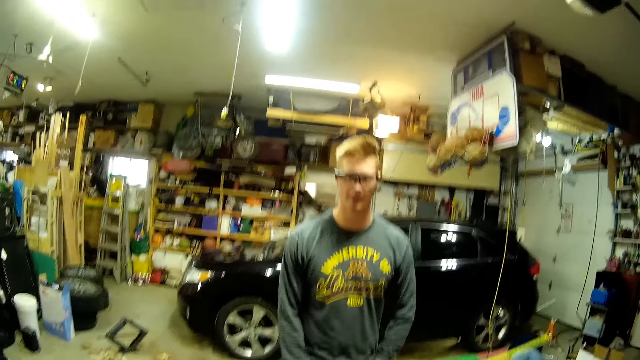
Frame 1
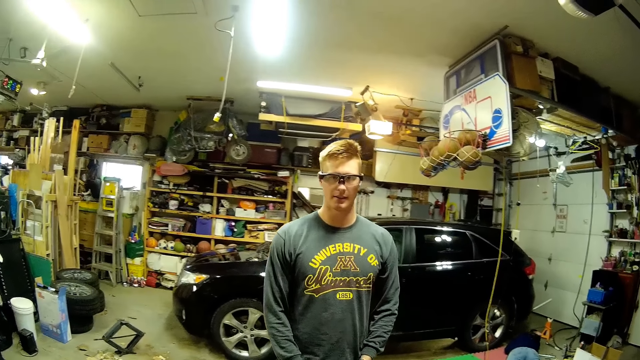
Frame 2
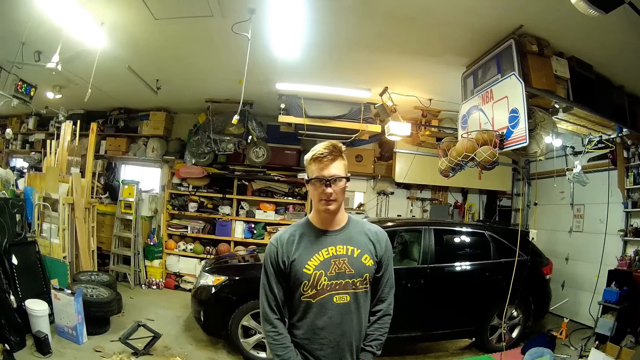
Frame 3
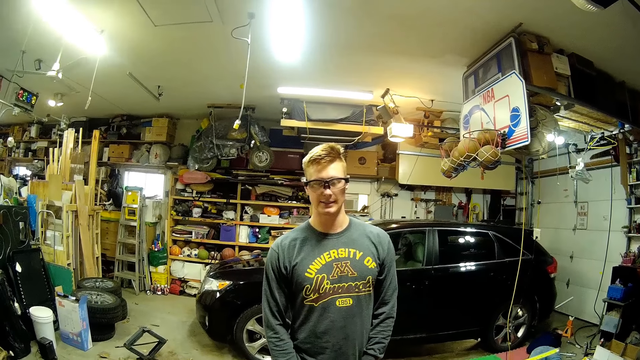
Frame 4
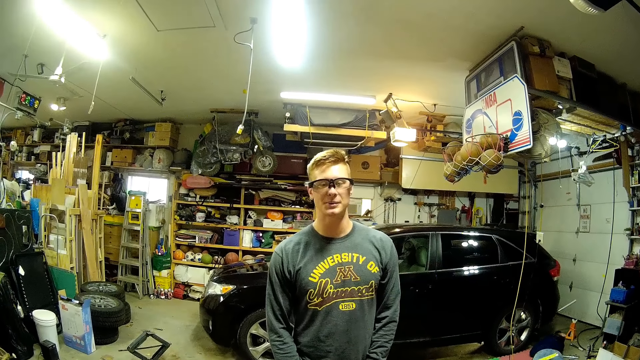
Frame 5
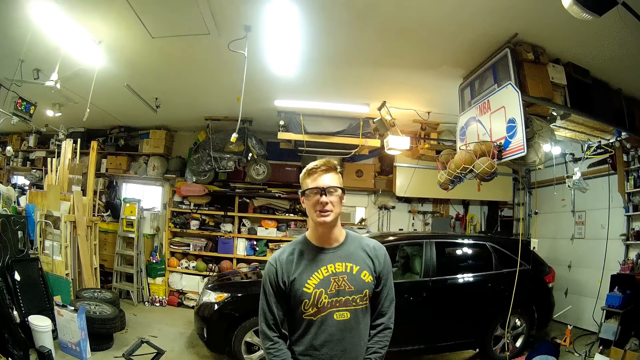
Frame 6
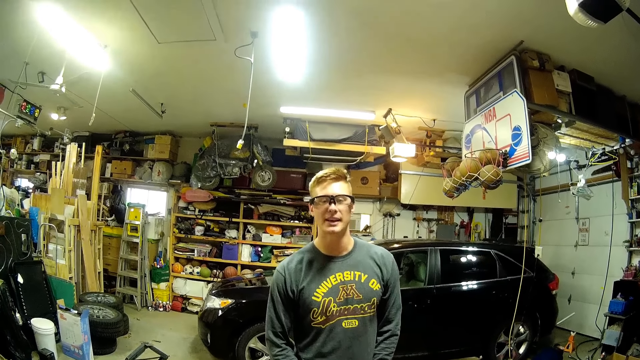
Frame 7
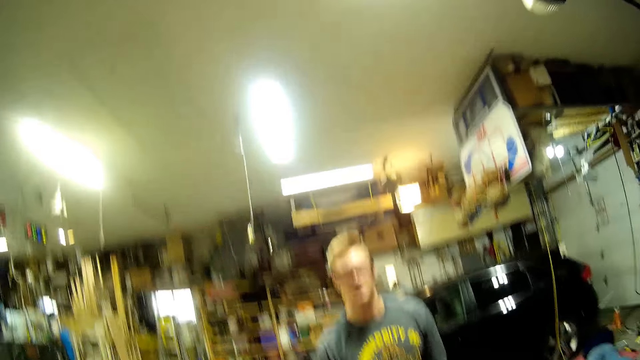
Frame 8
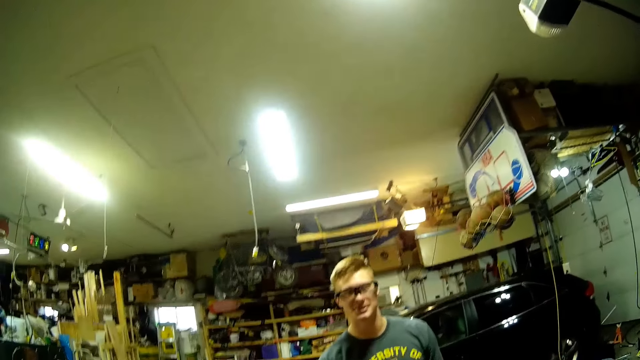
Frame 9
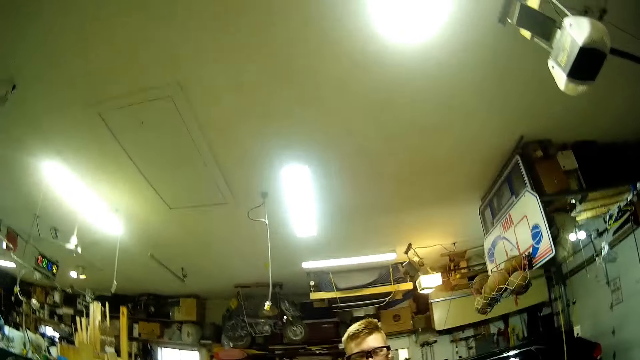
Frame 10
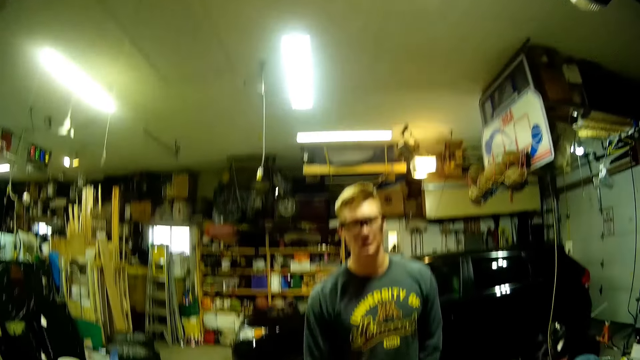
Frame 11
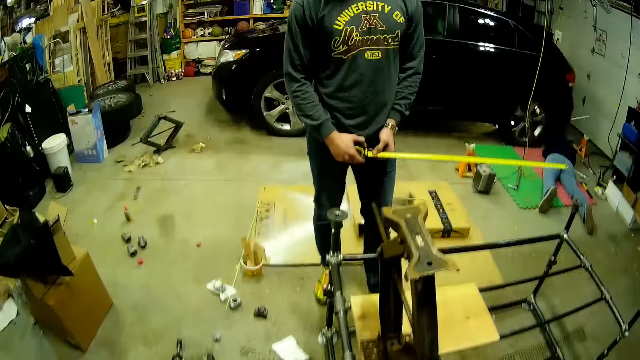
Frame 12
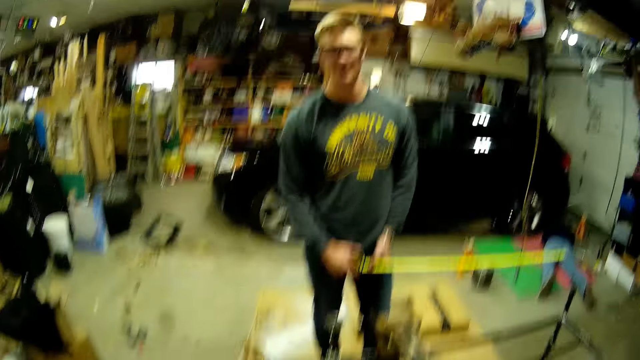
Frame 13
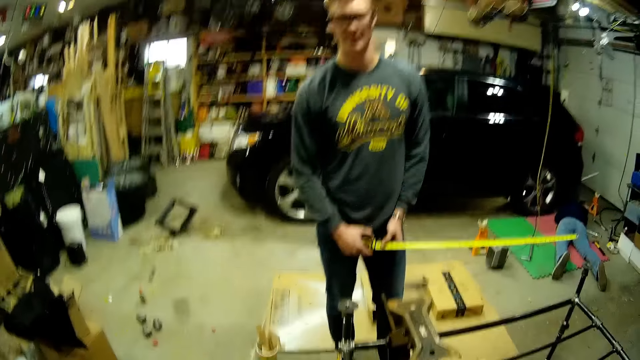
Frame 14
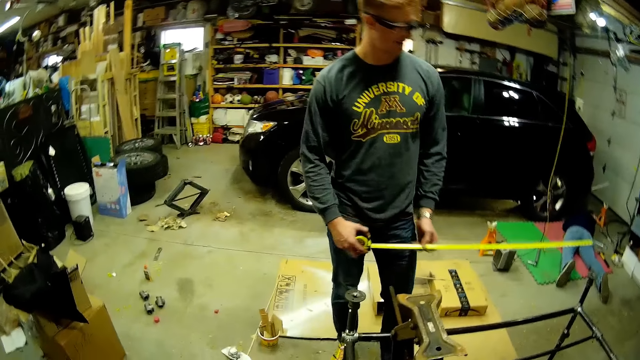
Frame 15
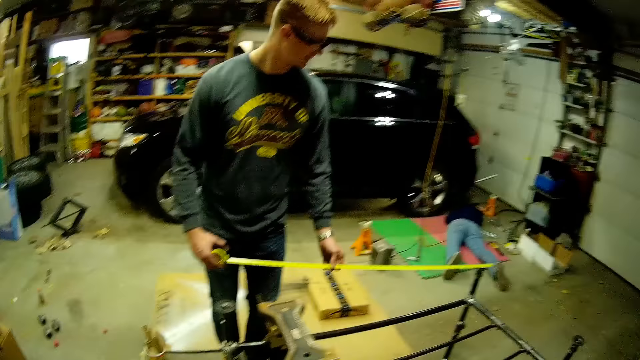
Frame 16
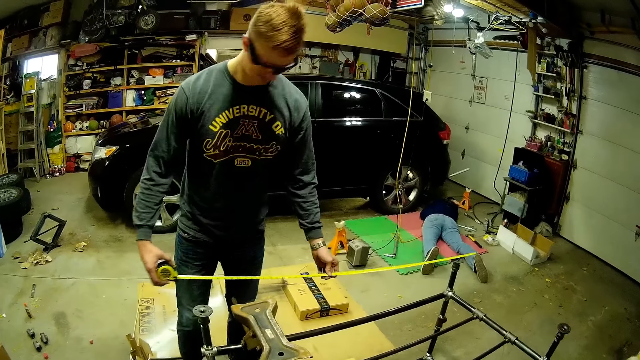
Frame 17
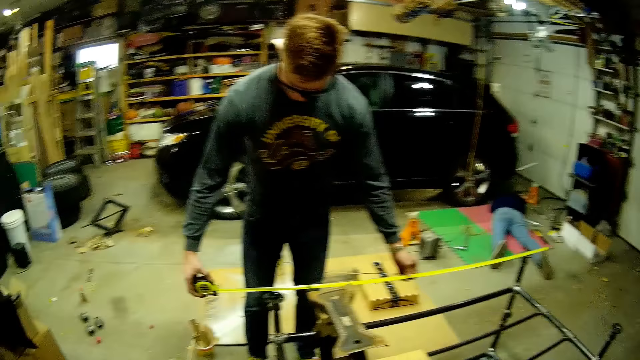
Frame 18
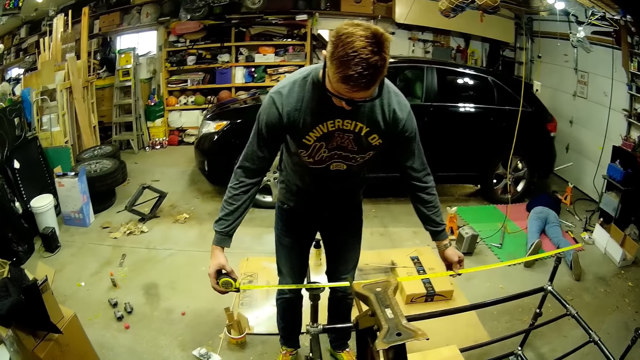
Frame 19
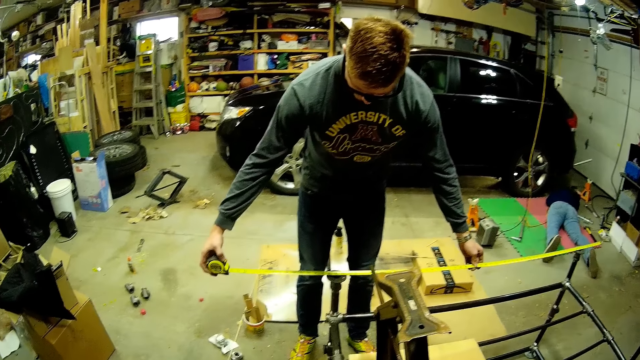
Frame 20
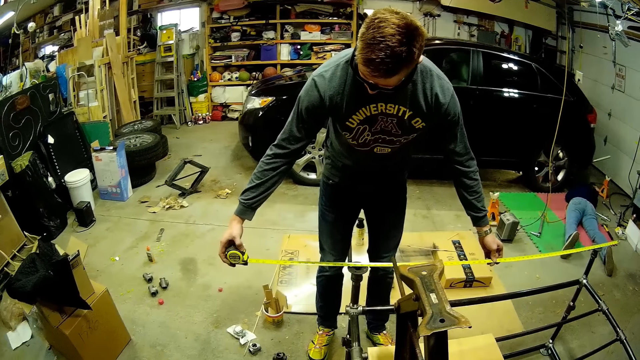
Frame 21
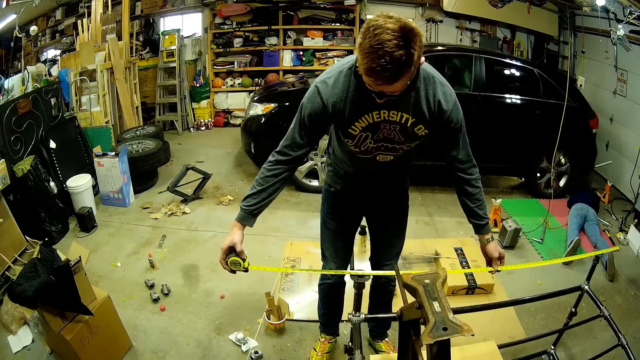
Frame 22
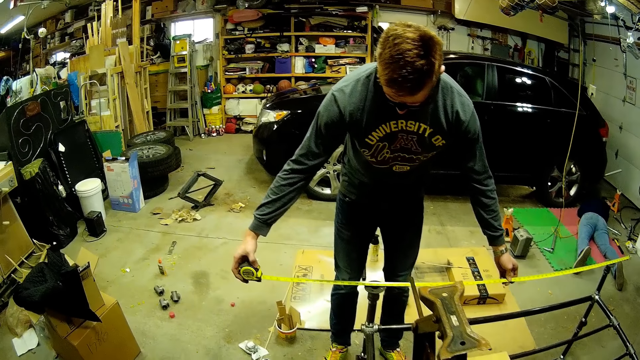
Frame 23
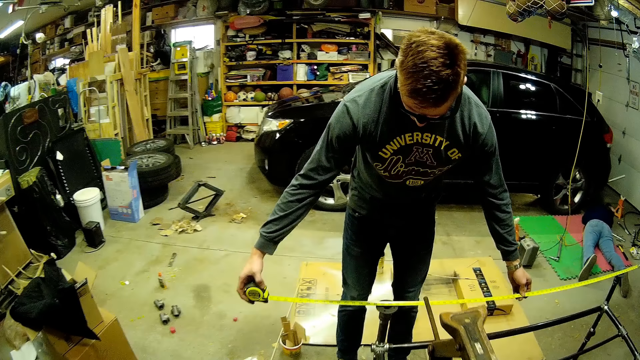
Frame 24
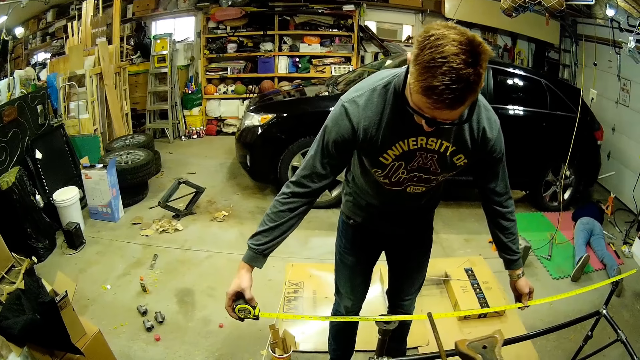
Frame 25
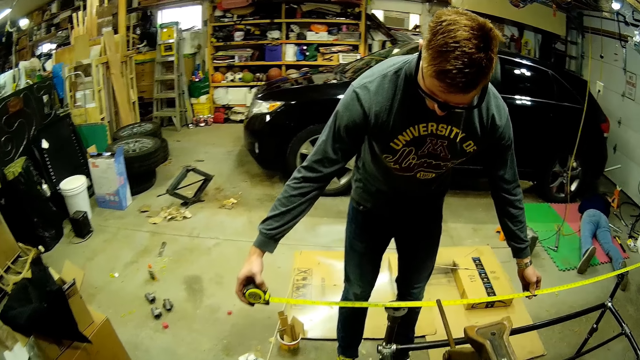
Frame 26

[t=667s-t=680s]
A person talks to the camera wearer. The camera wearer speaks to the person. The person pulls the tape measure. The person speaks to the camera wearer.

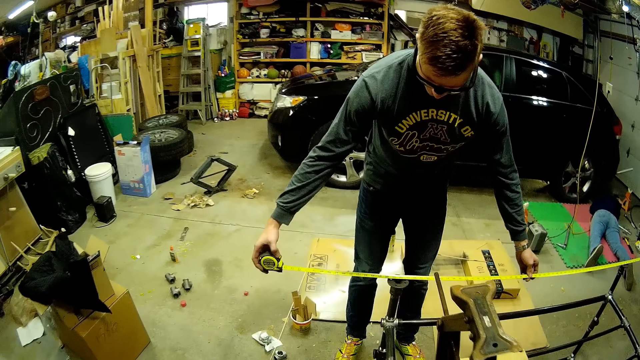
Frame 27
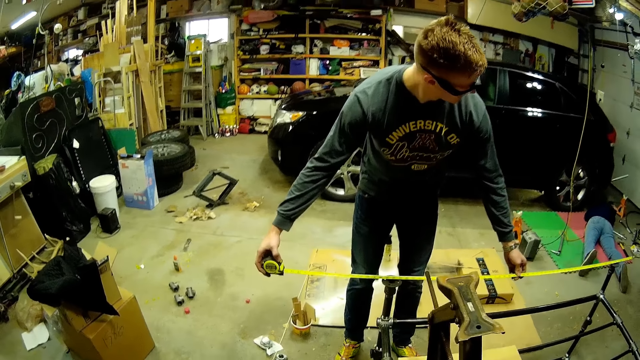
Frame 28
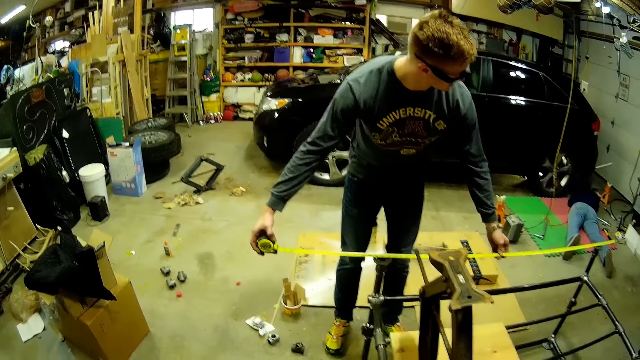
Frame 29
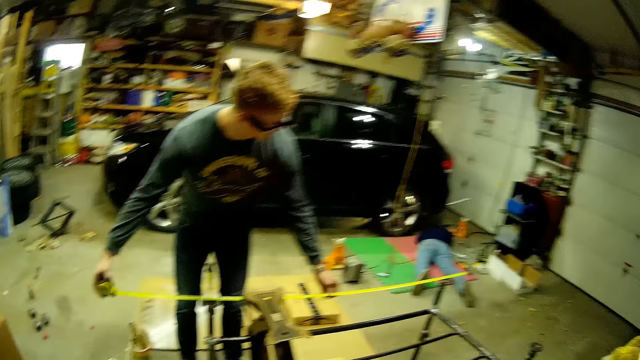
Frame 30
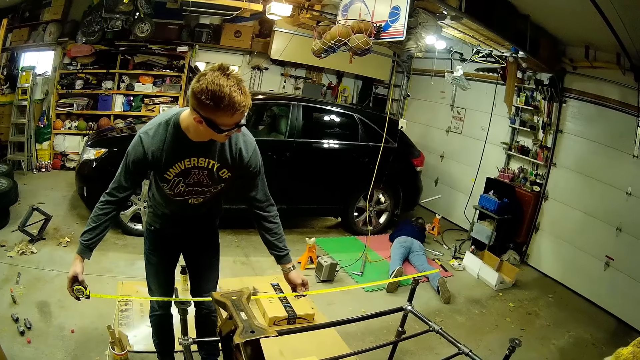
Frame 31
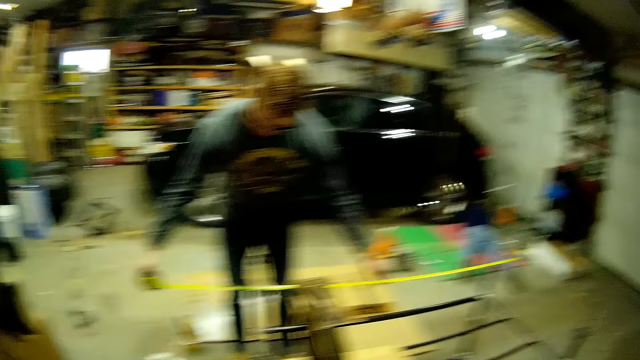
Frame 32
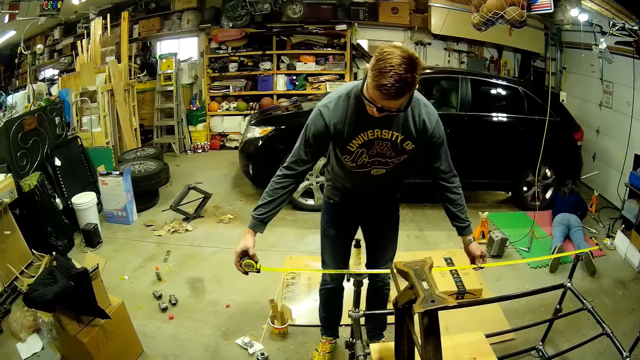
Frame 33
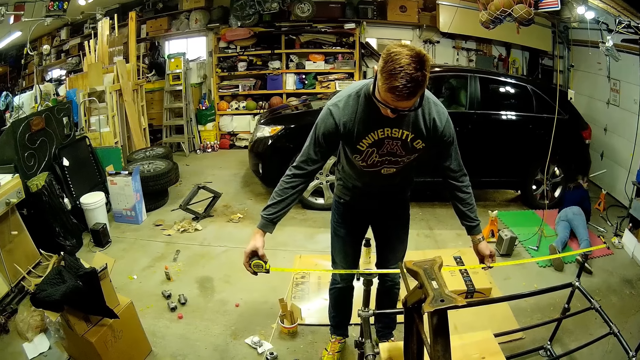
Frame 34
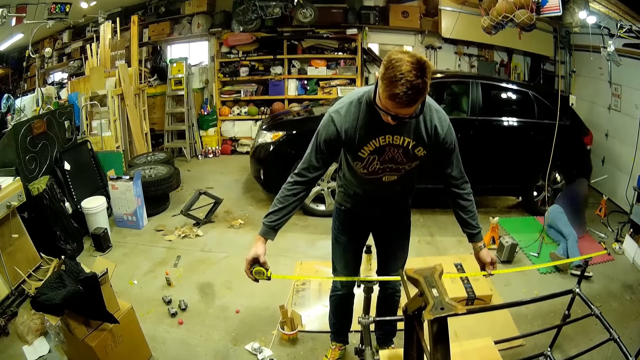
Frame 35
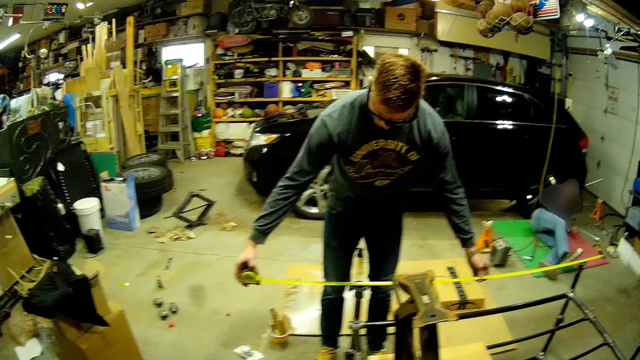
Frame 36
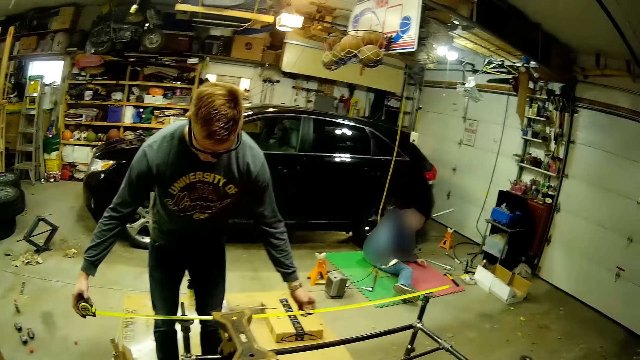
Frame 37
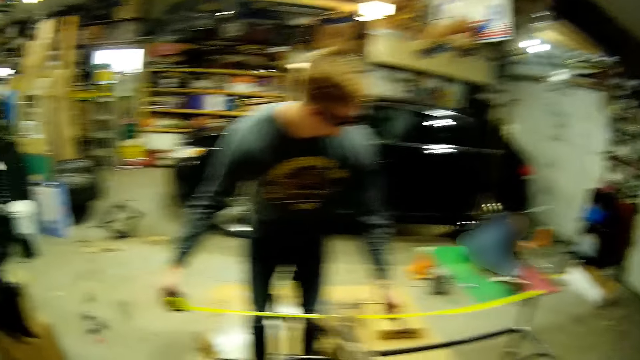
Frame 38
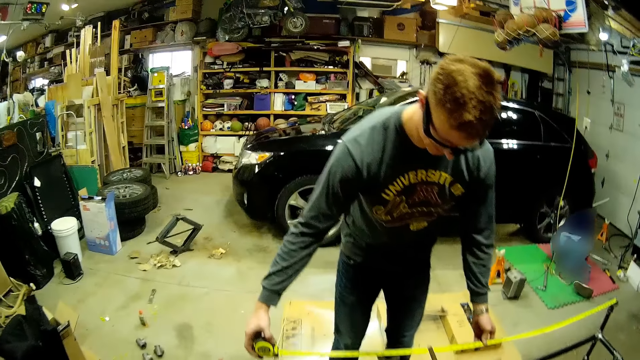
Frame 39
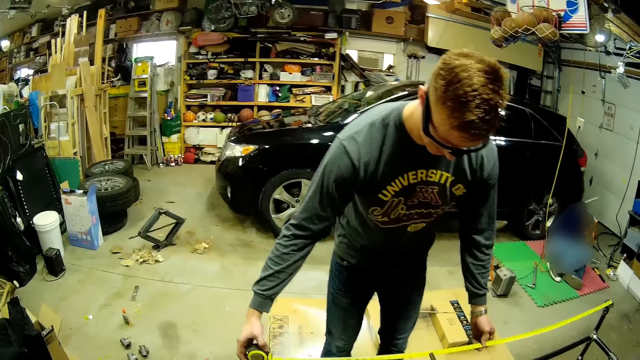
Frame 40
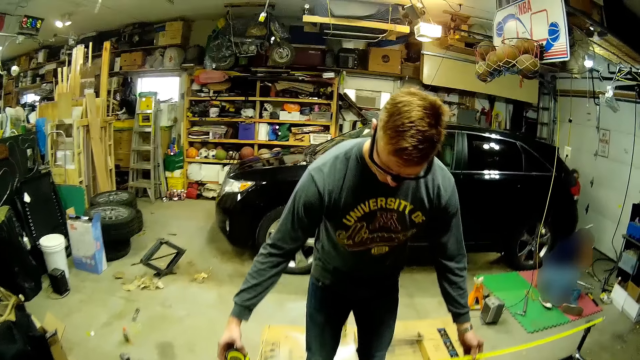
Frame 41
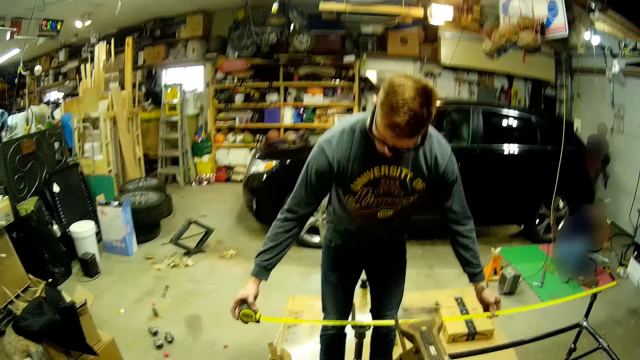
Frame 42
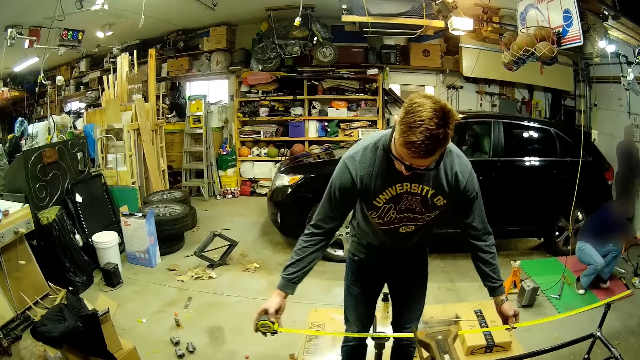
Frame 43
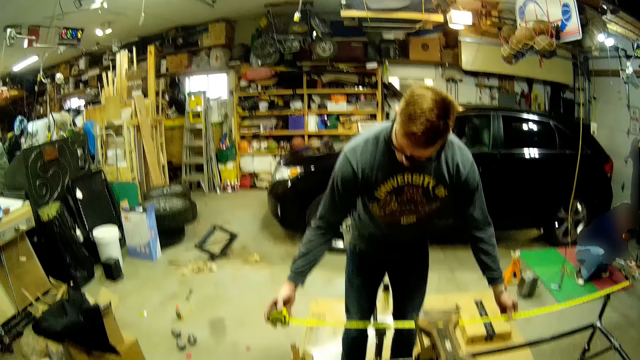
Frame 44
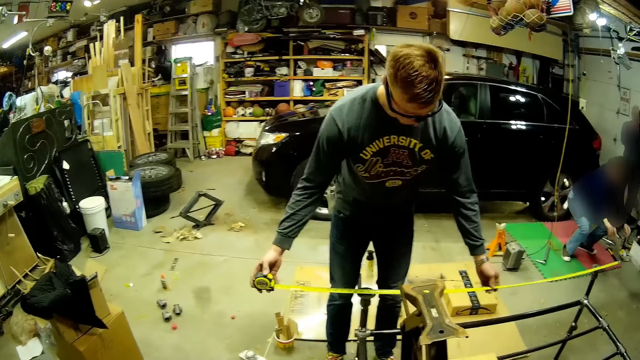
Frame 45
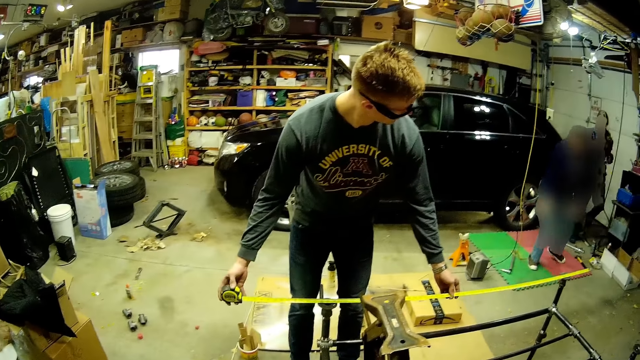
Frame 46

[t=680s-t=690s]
A person turns around. The camera wearer converses with another person.
